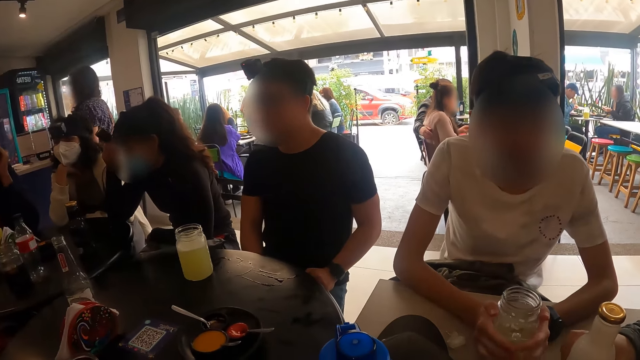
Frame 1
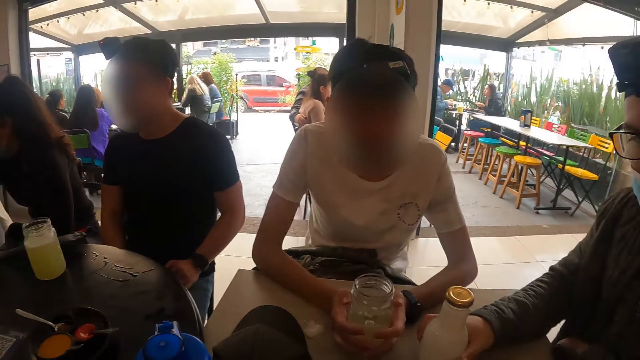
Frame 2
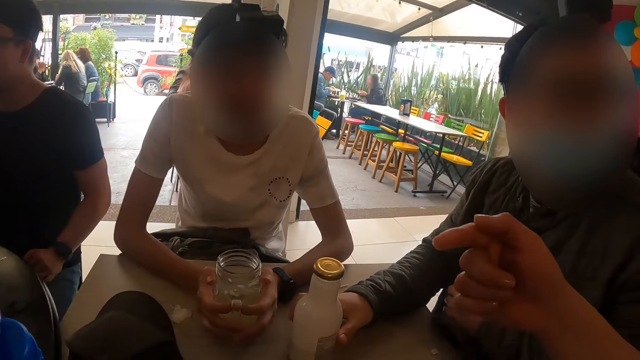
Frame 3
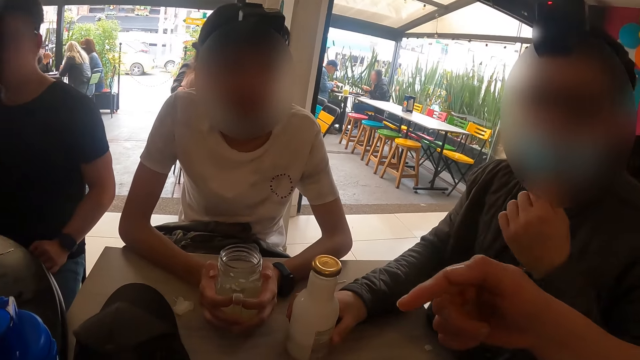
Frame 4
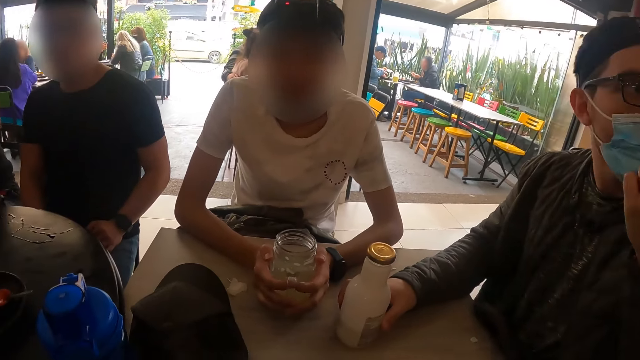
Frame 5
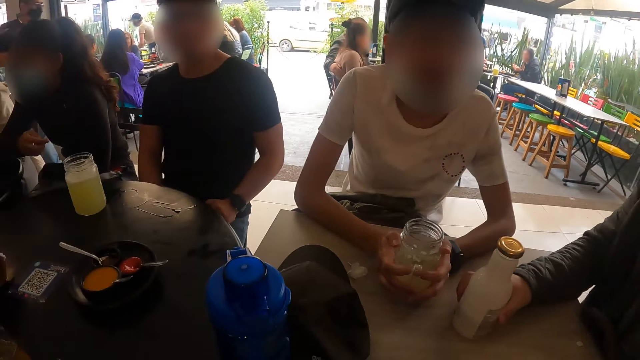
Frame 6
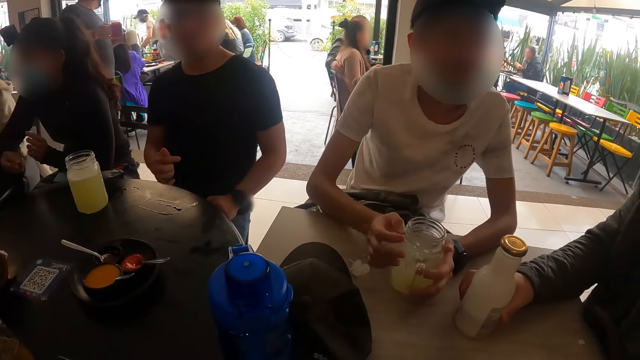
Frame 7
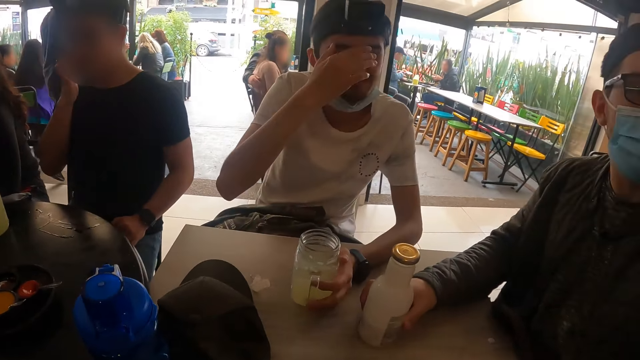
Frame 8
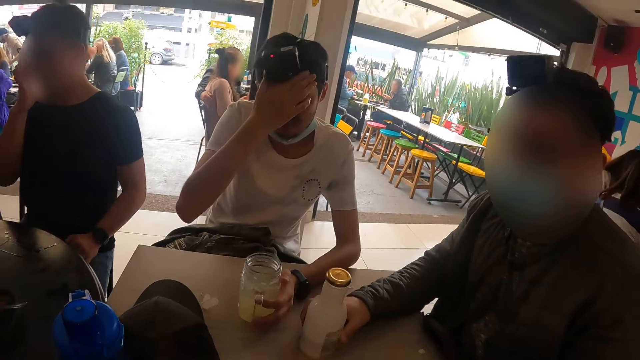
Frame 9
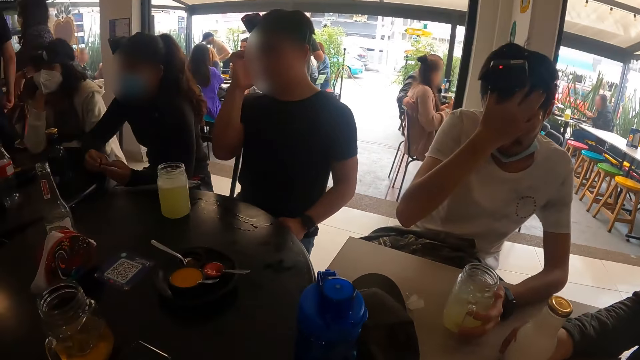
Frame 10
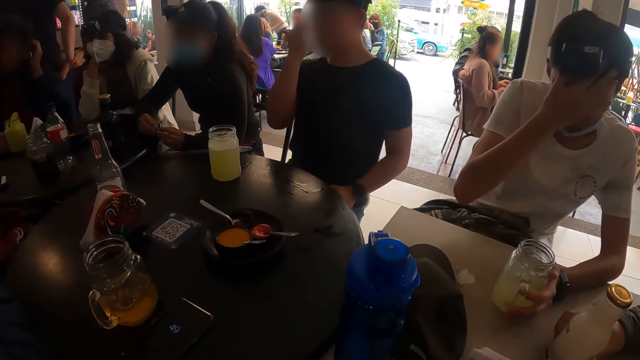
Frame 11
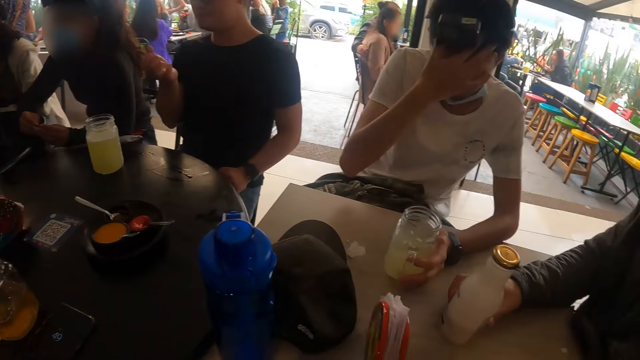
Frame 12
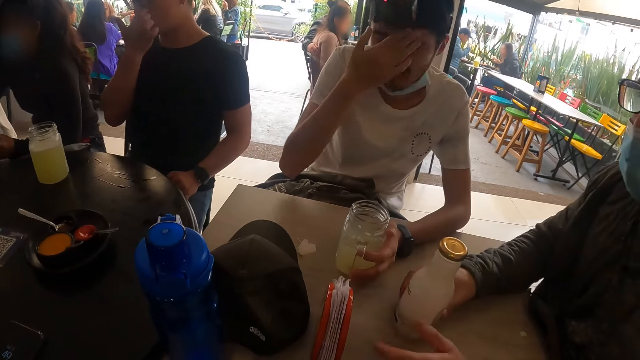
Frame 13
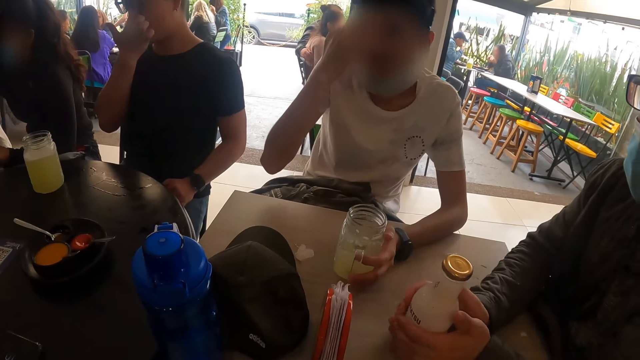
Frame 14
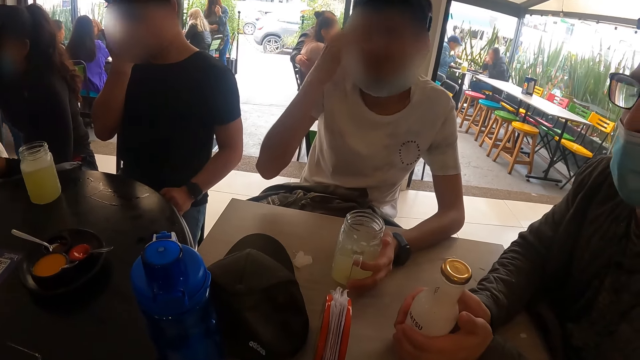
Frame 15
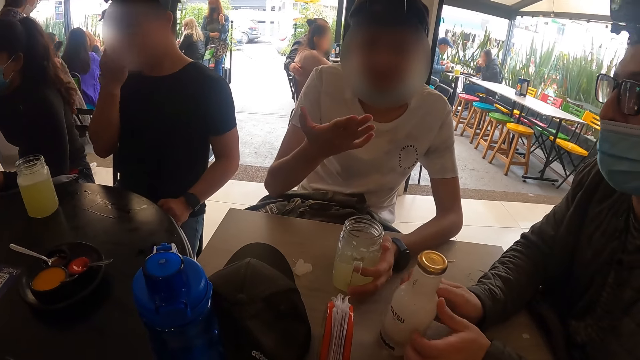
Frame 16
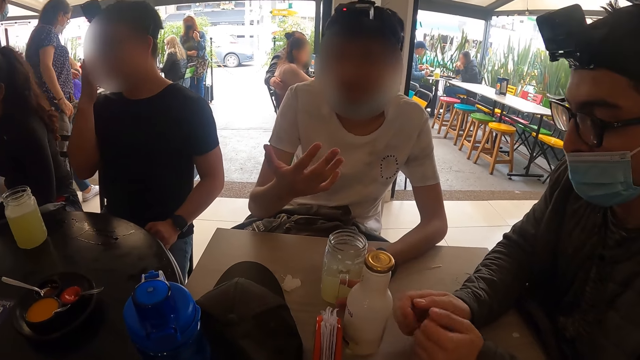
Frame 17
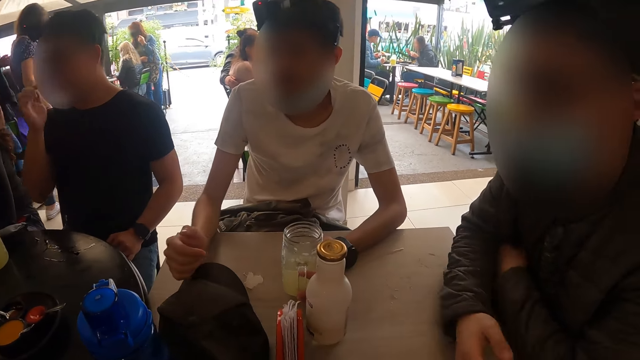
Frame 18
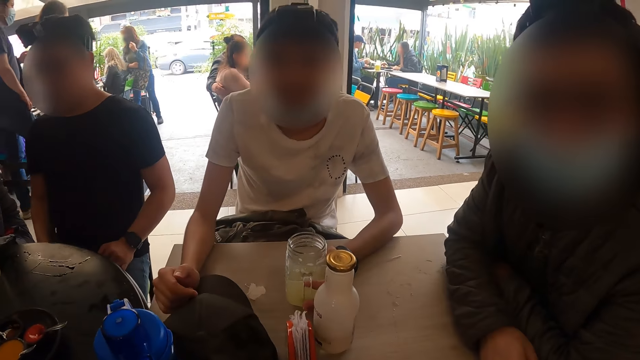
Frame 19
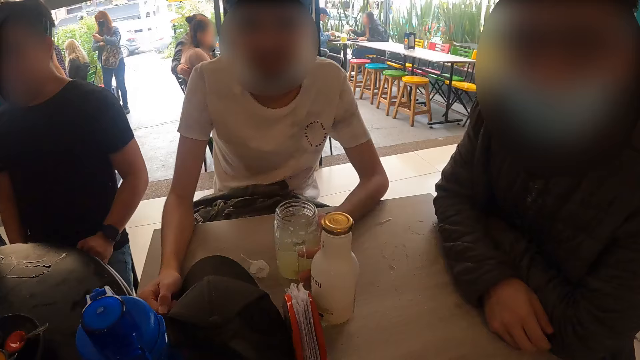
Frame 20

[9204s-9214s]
A man adjusts his mask with his left hand. Another man touches his face with his right hand. A third man adjusts a camera on his head with his right hand. The first man holds the milk bottle on the table with both hands. The third man holds a beverage. The camera wearer interacts with the third man and the first man. They release a beverage bottle. They interact with the third man and the first man again. The third man holds the beverage again.

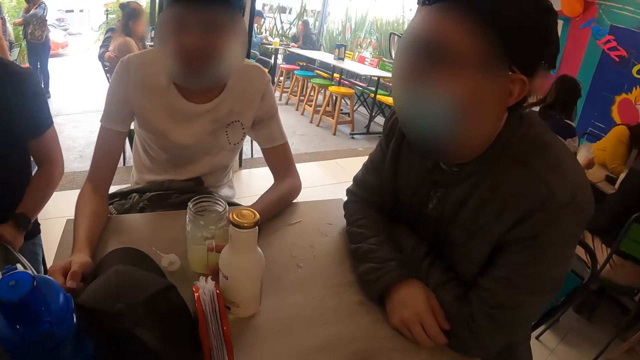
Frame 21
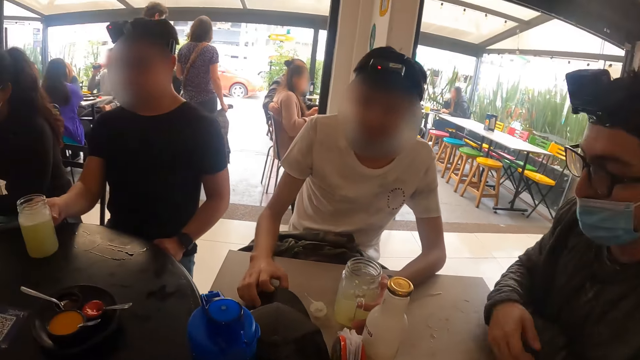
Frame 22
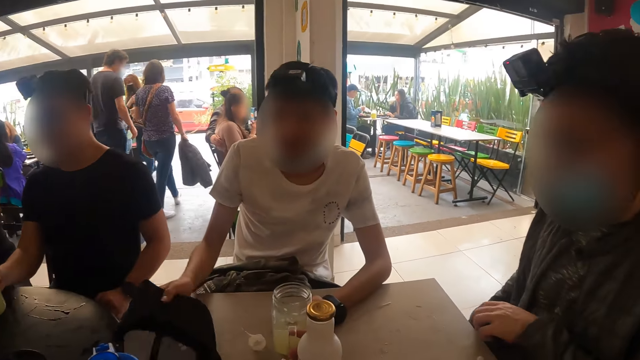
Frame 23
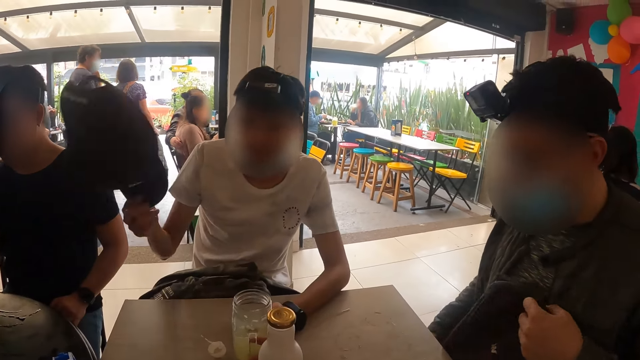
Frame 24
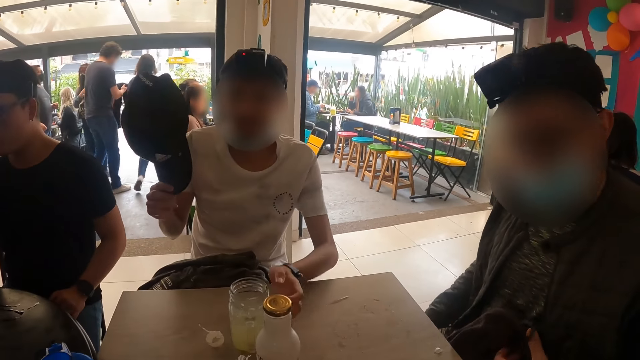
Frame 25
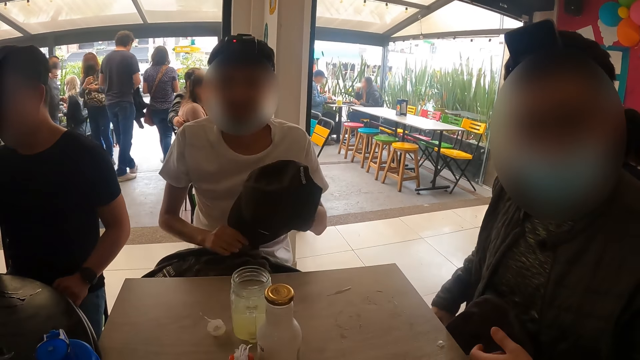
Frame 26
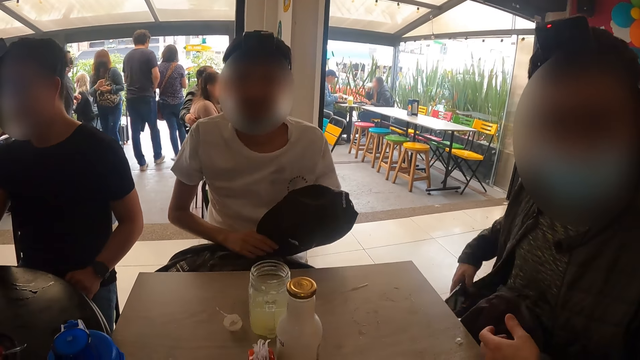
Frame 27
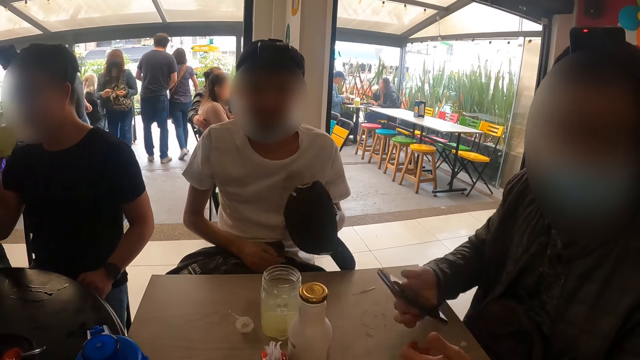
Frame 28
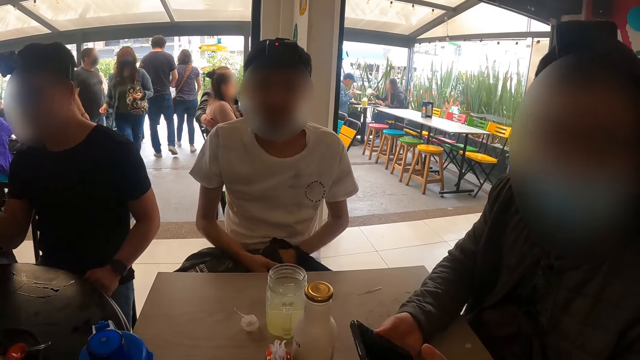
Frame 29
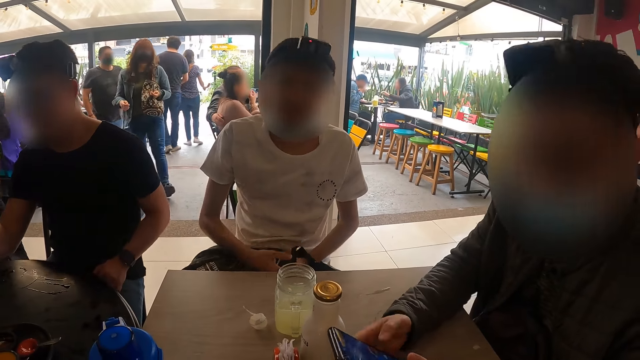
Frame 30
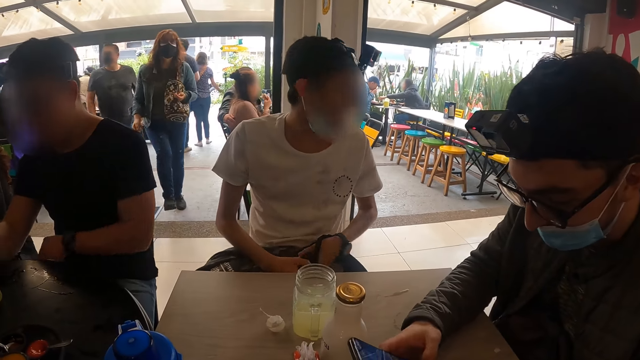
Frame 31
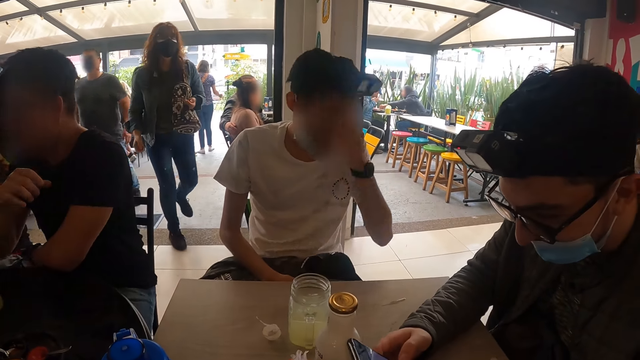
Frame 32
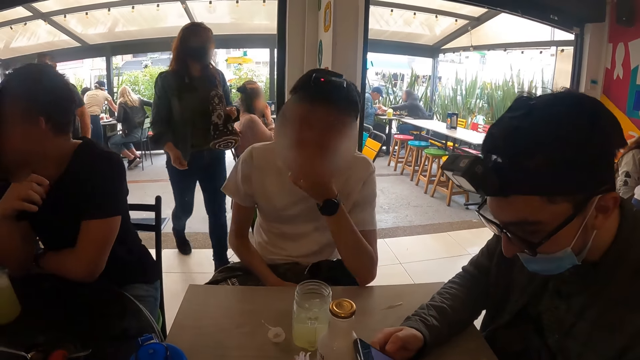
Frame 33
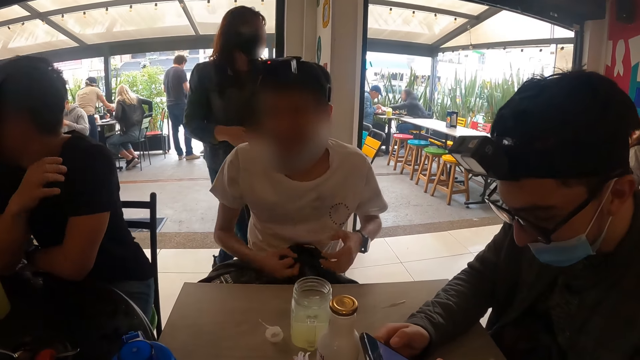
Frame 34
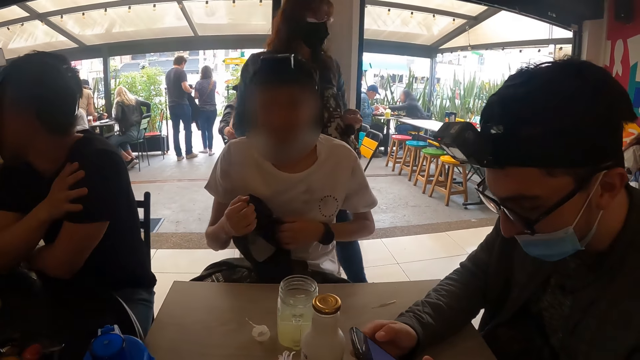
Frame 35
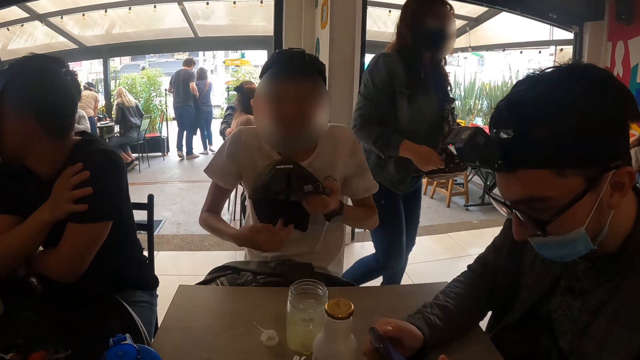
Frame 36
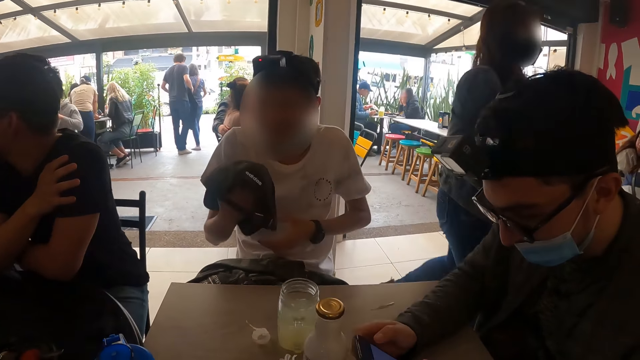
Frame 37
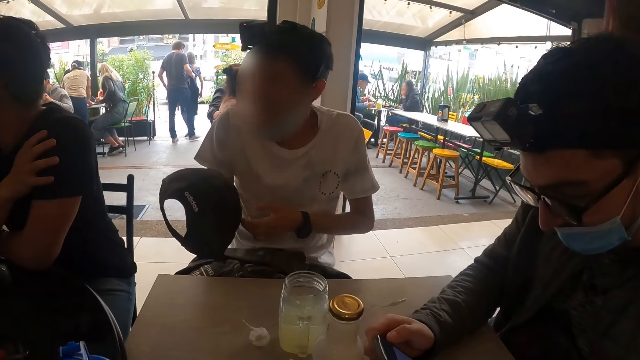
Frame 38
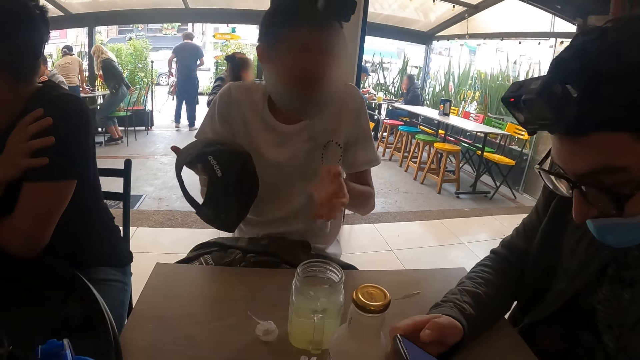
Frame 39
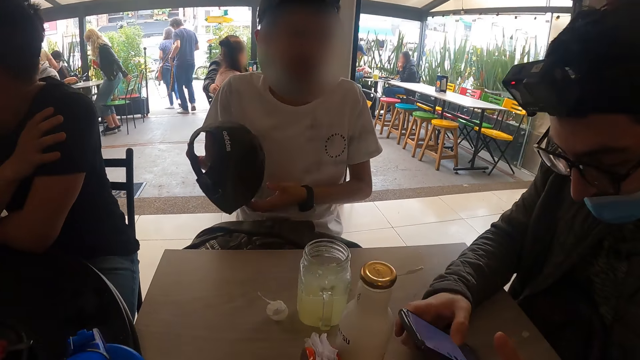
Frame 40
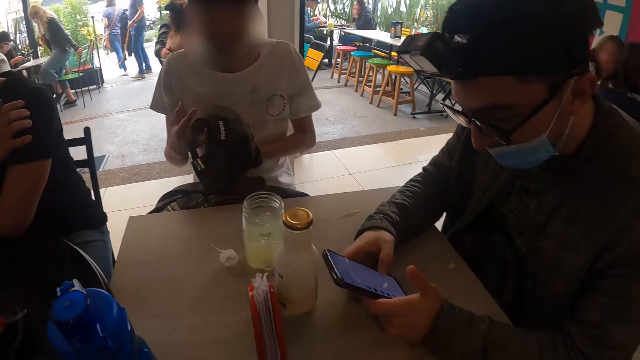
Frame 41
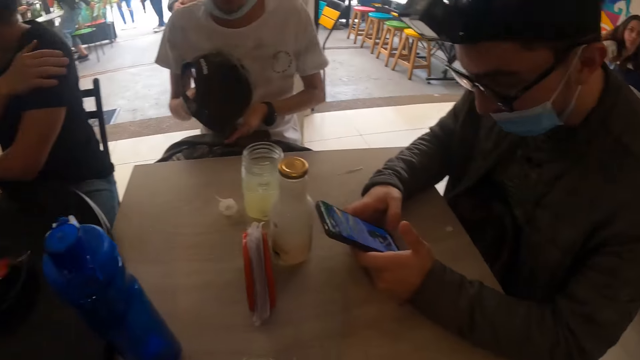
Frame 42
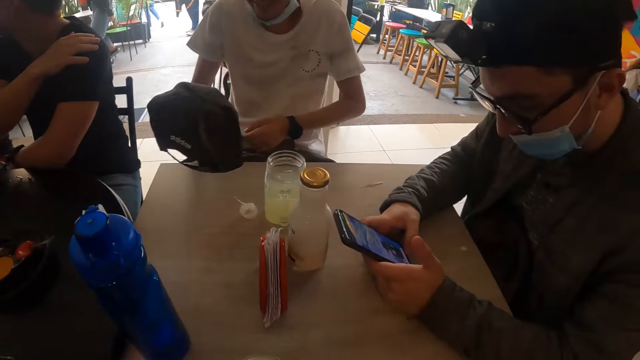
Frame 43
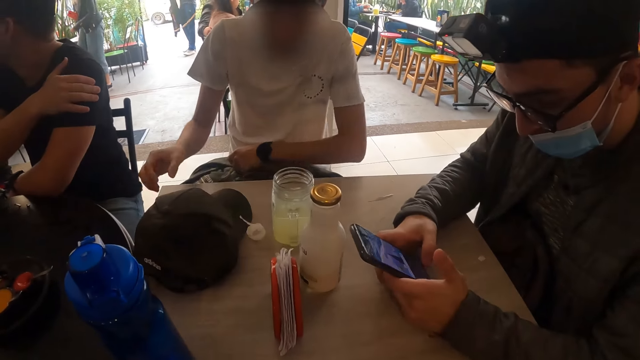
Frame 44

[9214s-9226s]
A man picks up a cap from the table with his right hand. The camera wearer interacts with the man and another man. The other man adjusts the bag on his lap with his left hand. The first man holds the baseball hat. The camera wearer interacts with the first man and the other man again. The first man puts his left hand in the cap. The other man removes a phone from his pocket with his right hand. The first man puts the cap on his lap with his left hand and holds the baseball hat. The camera wearer interacts with the first man and the other man. The other man operates the phone with both hands. The first man puts his left hand on his face, puts his left elbow on the table, holds the cap with both hands, and holds the cap with his right hand. The camera wearer interacts with the first man and the other man. The other man uses the mobile phone. The first man drops the cap on the table with his right hand.
